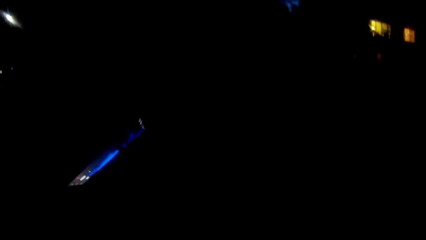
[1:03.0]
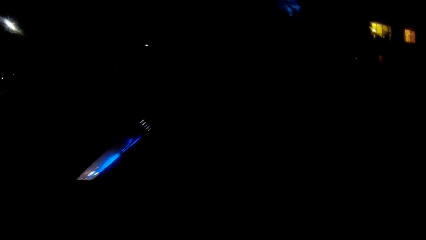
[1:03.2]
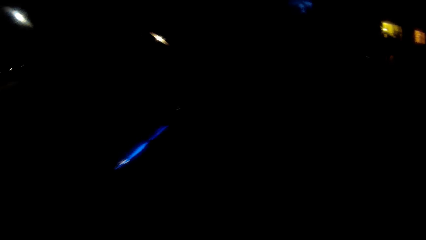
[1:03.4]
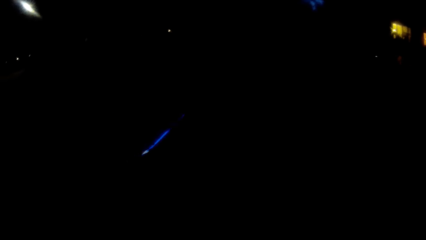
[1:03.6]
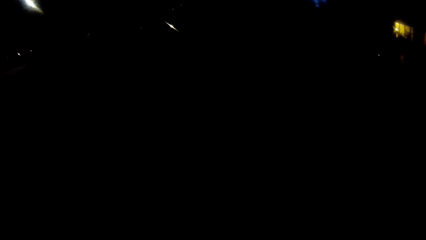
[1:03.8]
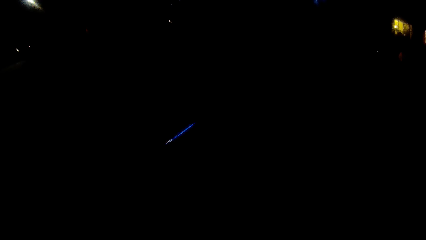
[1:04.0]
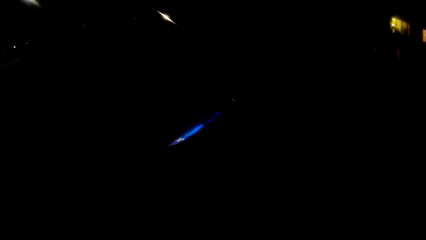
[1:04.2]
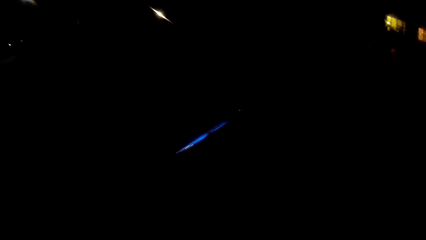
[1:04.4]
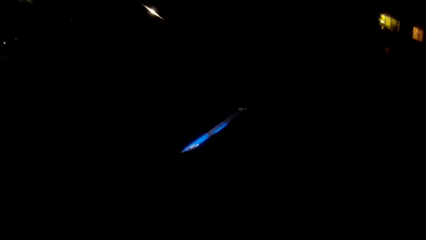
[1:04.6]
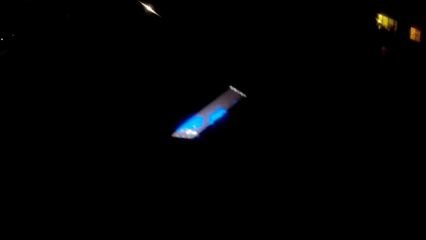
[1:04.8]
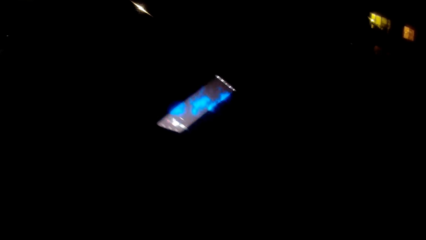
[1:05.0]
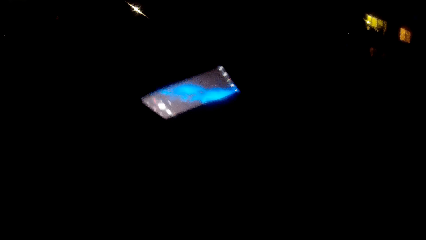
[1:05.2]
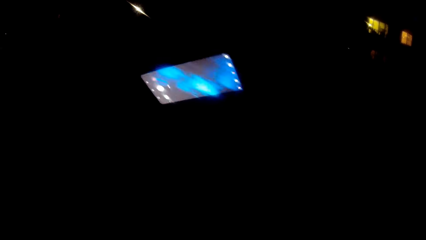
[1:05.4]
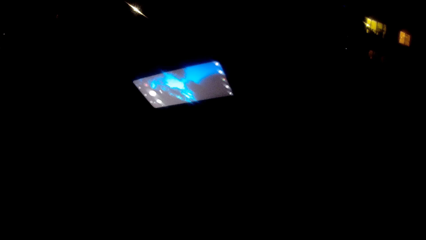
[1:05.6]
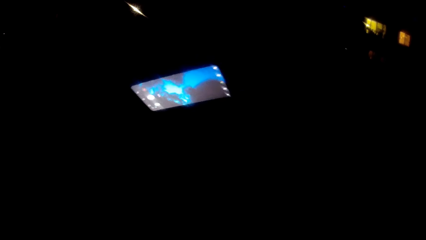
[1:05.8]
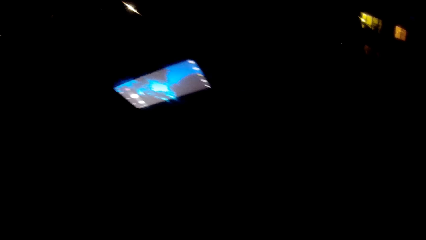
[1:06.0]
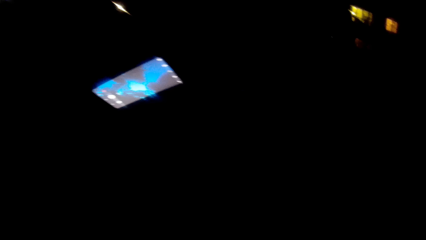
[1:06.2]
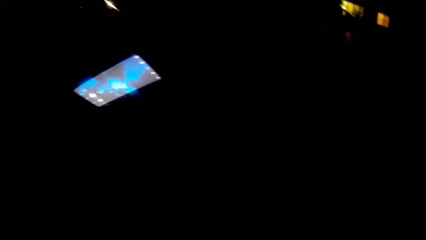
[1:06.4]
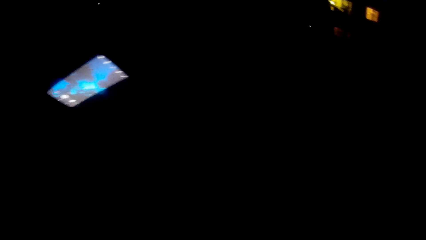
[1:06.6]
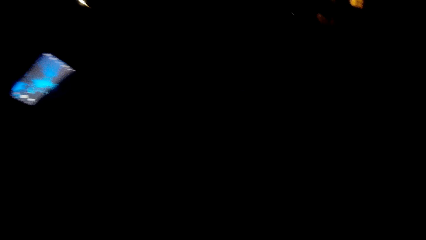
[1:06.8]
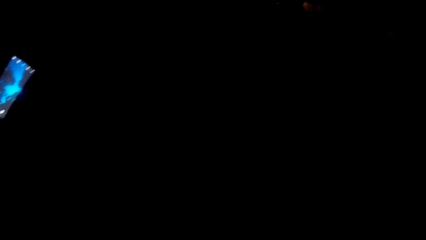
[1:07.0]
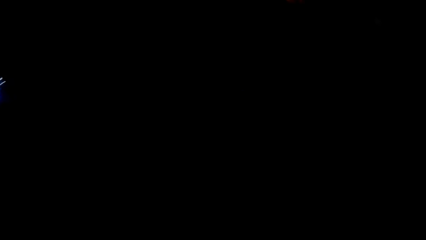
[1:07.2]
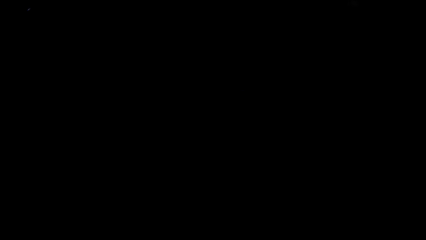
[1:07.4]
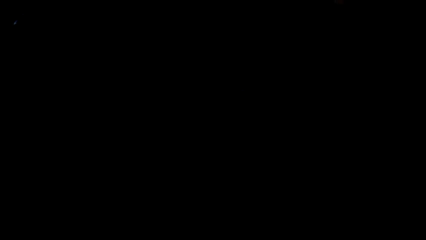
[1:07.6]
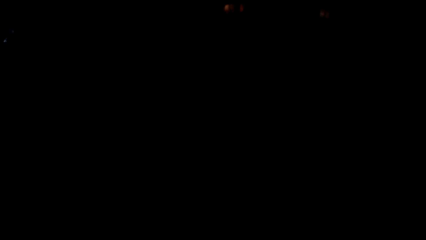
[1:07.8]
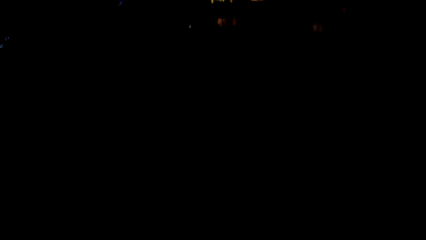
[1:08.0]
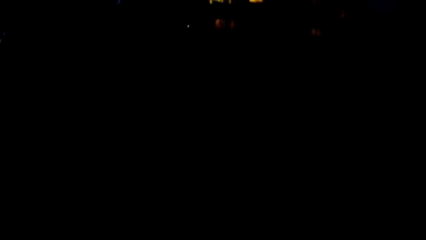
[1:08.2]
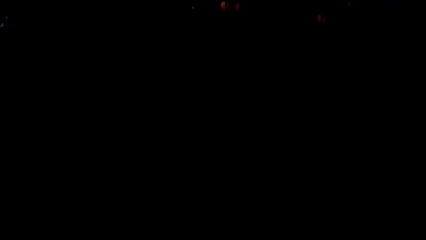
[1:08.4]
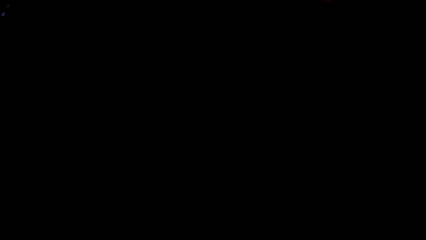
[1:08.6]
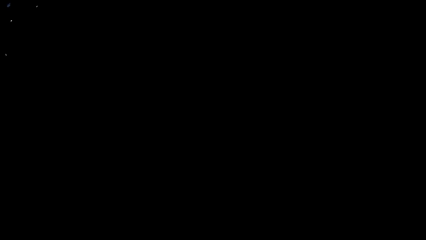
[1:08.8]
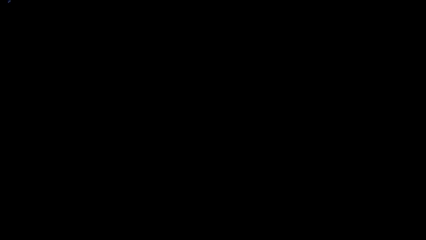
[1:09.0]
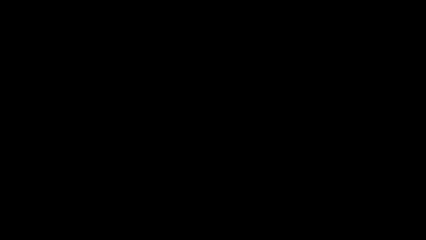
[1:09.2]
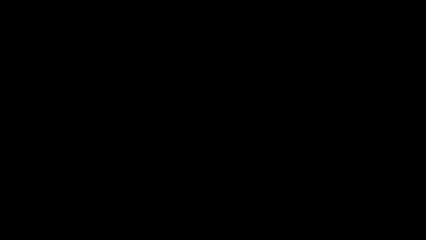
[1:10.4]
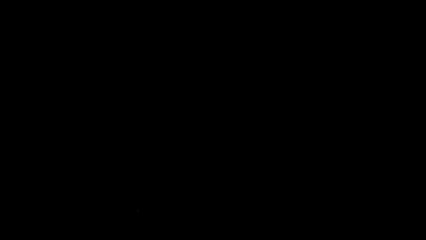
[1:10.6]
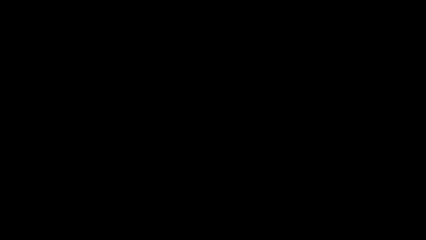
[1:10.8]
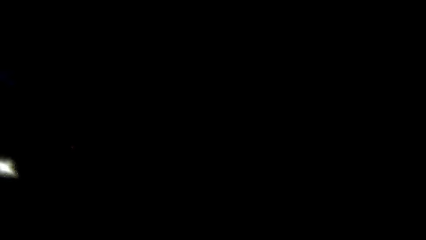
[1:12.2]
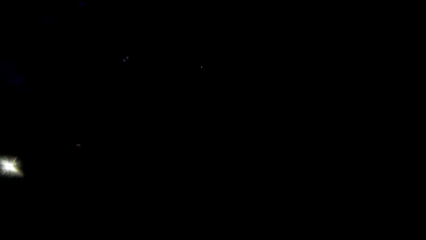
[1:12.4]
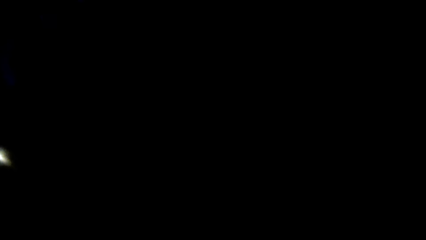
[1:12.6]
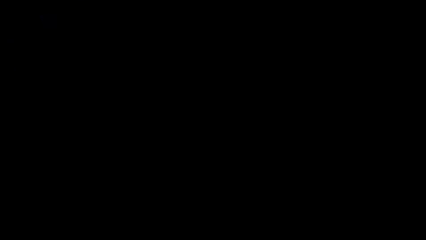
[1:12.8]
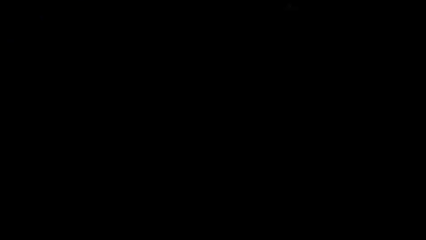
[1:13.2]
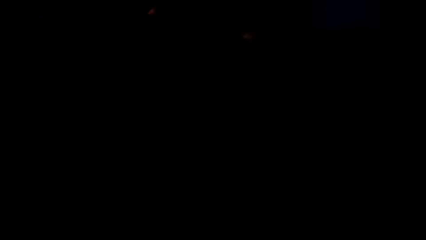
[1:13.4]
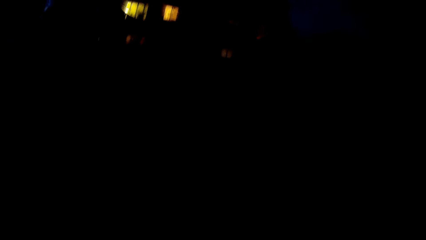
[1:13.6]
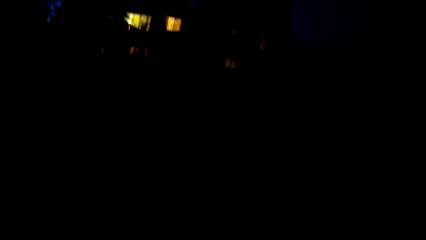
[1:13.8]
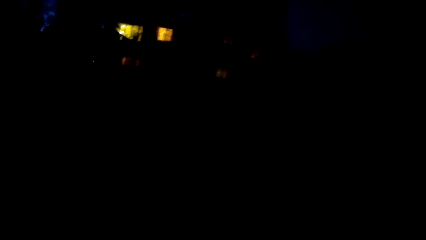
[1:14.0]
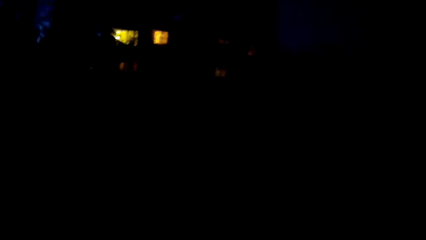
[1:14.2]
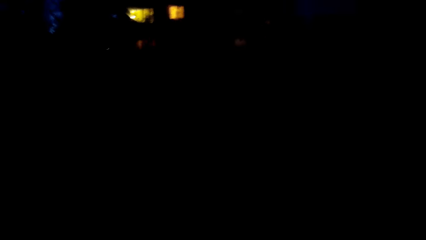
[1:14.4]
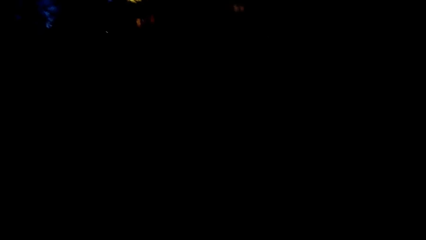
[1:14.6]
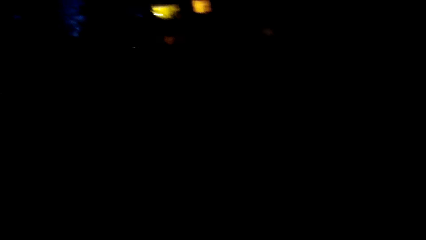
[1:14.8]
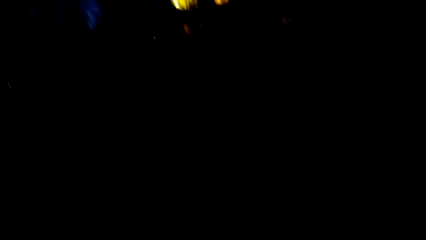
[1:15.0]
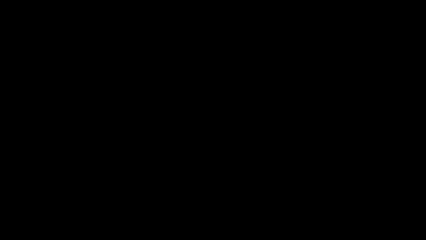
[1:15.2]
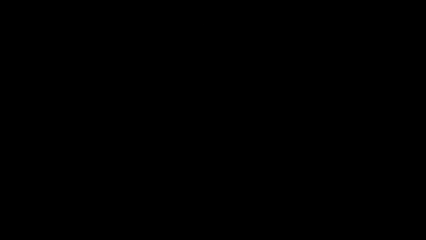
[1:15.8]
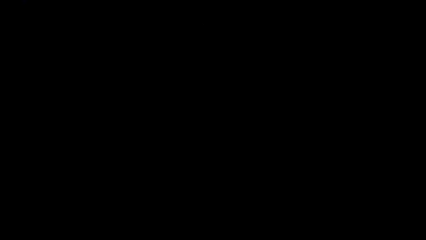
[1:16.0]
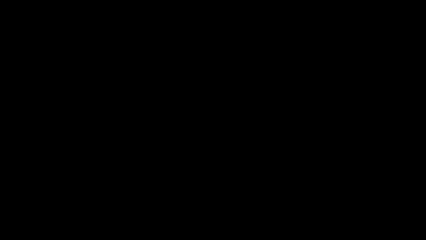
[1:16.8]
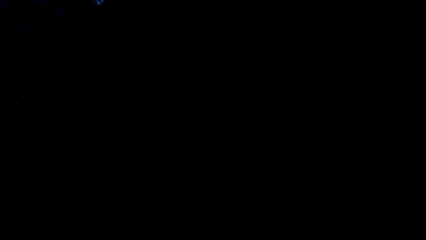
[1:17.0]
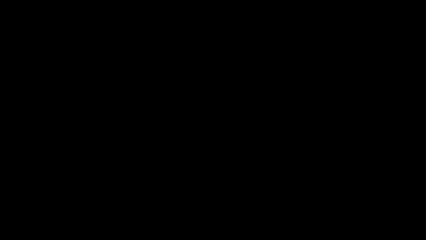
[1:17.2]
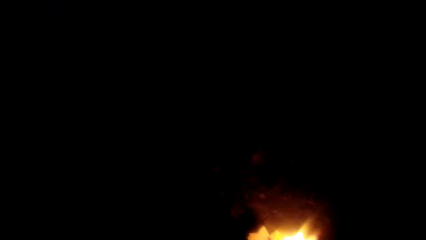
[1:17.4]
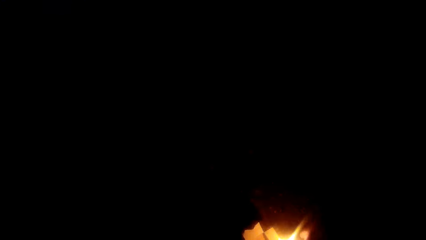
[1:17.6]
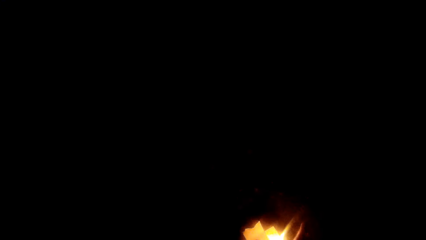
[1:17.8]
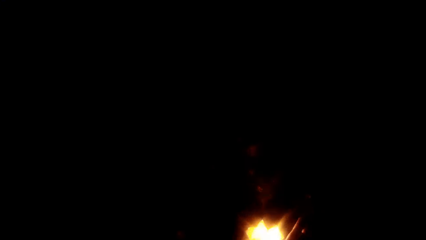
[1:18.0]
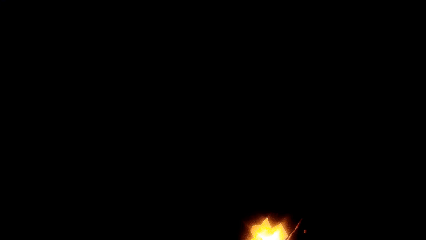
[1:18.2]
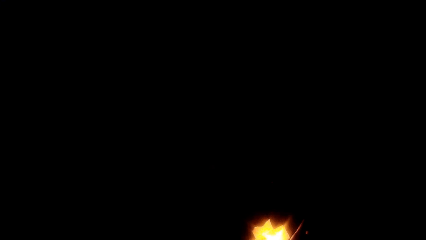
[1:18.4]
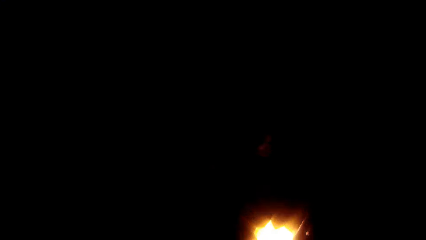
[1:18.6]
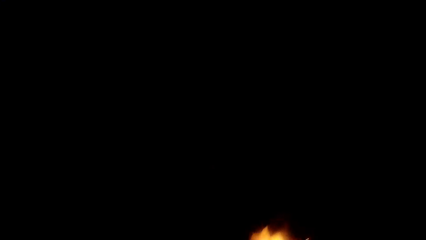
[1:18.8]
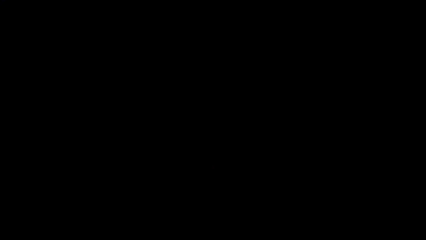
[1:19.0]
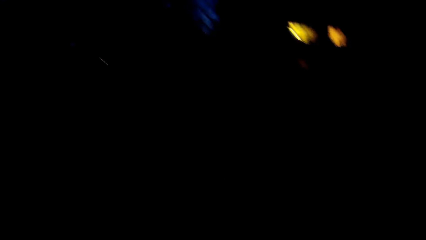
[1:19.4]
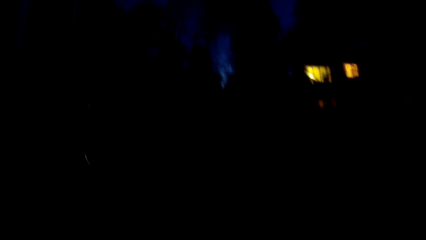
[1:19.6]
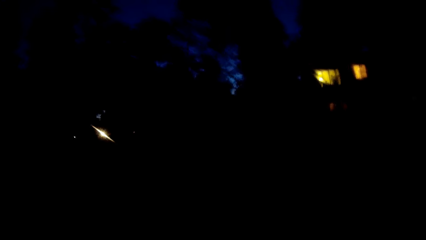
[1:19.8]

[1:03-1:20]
The camera wearer stares at the phone. They pick up the phone. They look around. They light up the fireworks.
